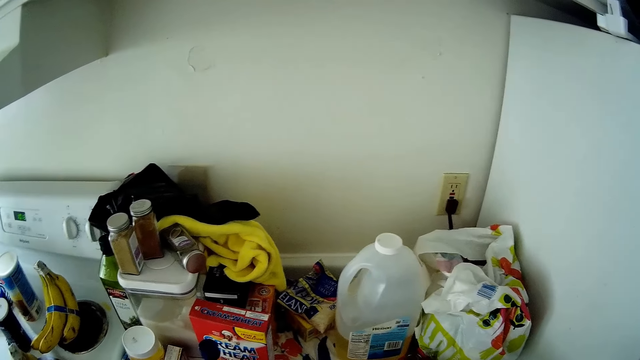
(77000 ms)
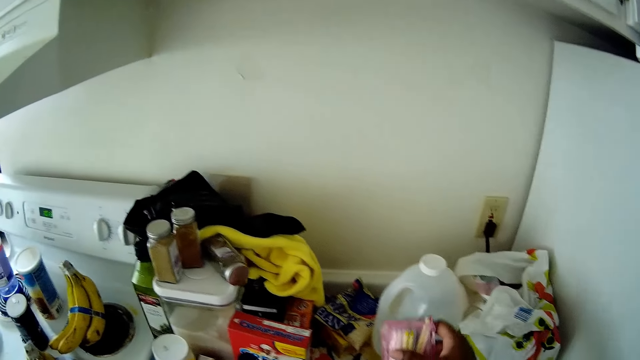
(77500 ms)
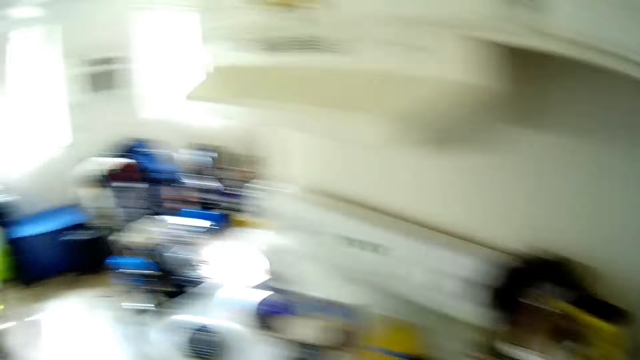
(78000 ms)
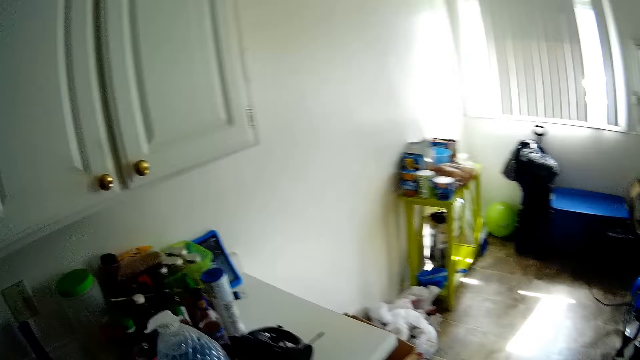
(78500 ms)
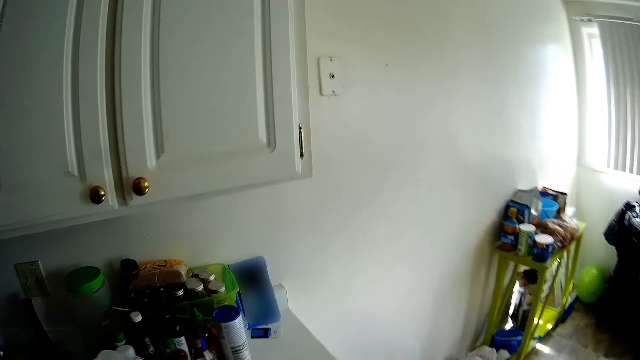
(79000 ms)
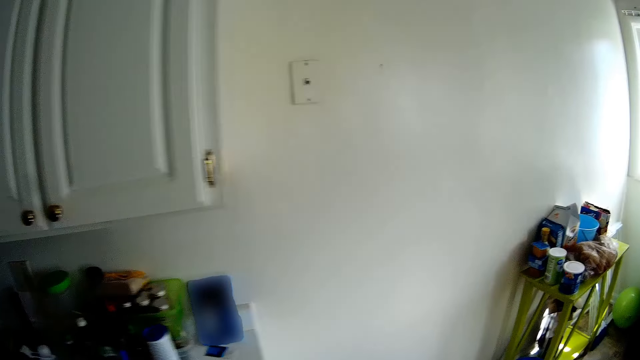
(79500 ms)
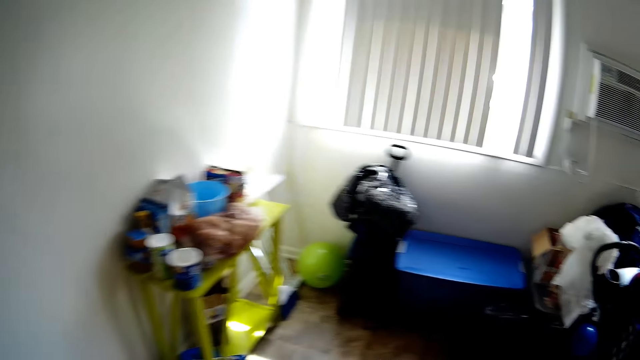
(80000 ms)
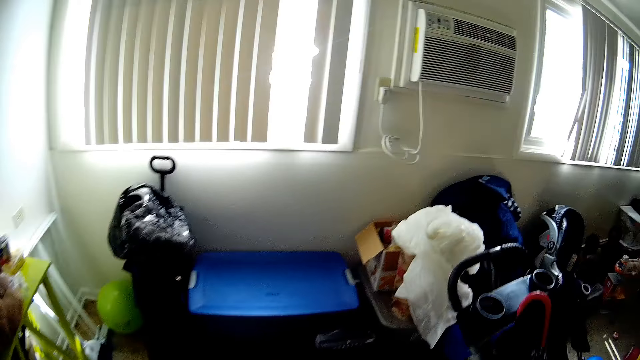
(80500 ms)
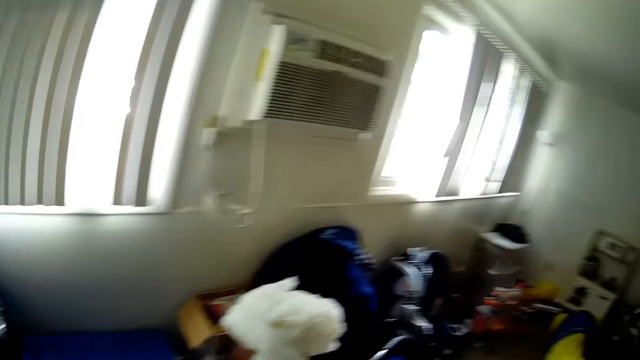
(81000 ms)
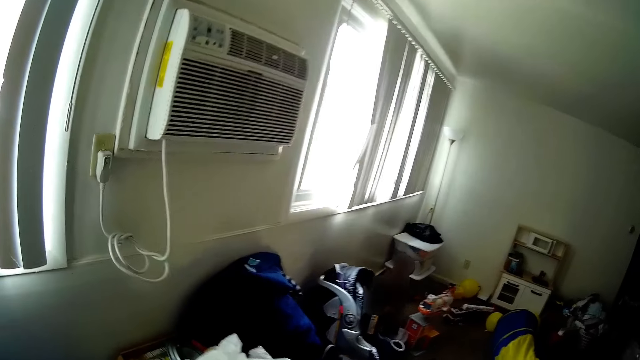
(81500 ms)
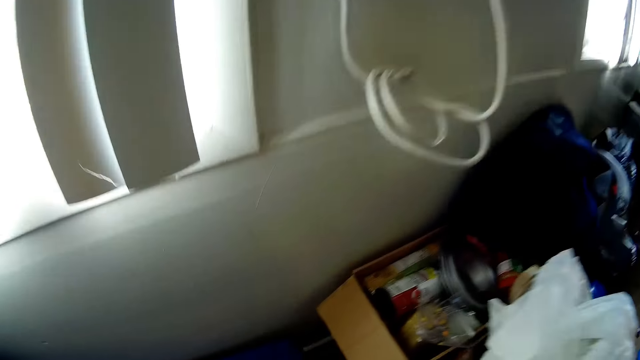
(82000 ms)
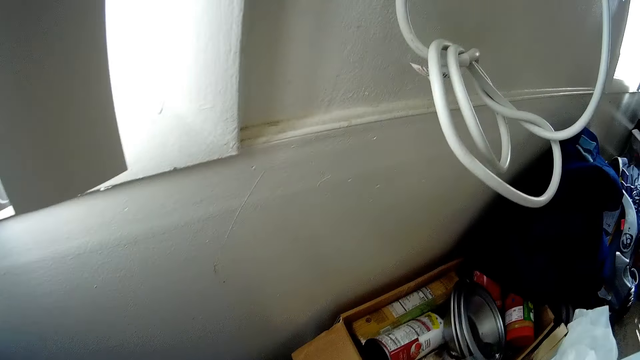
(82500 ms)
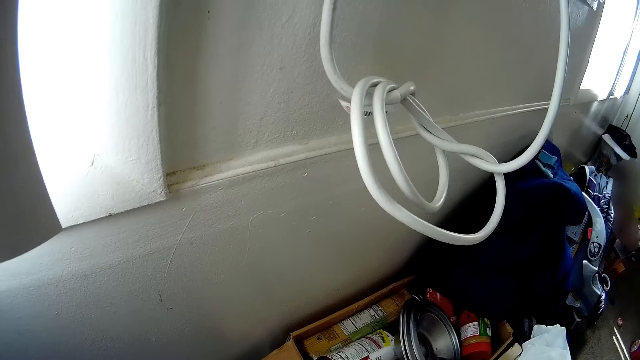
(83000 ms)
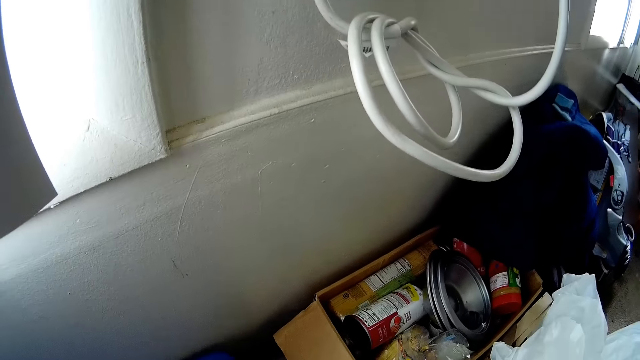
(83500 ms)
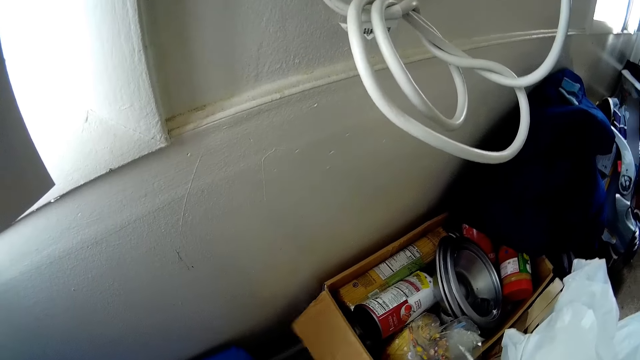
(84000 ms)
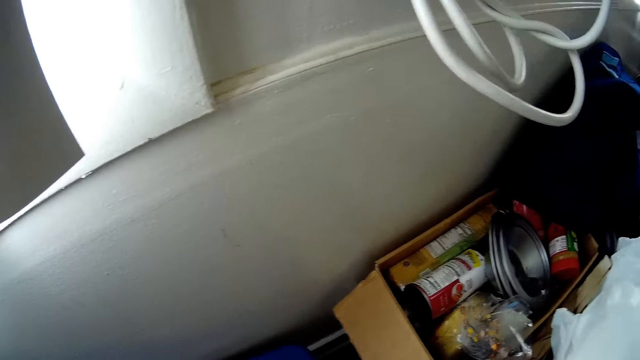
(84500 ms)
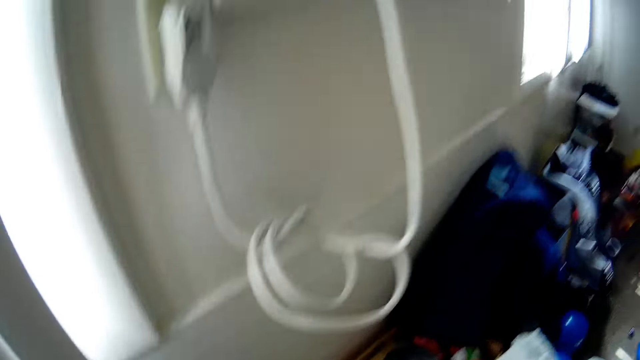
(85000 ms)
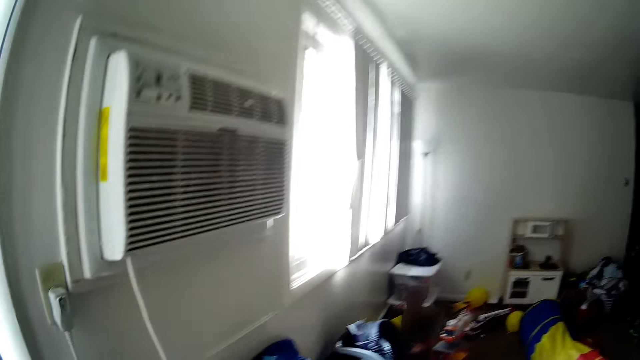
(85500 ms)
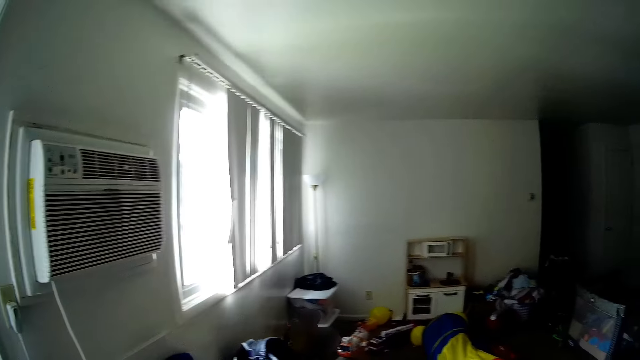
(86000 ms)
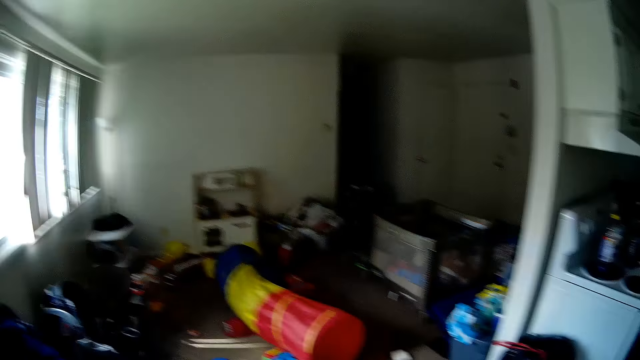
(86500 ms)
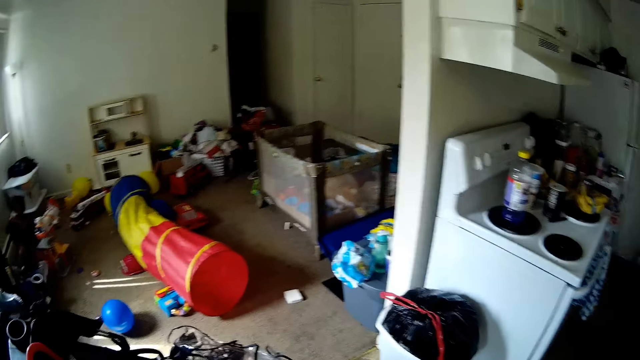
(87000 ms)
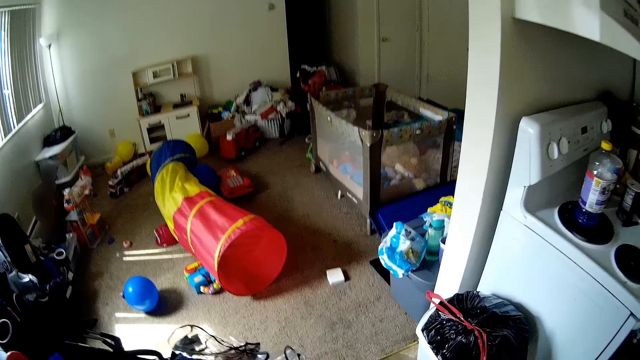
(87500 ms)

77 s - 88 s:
The camera wearer looks around. They walk around the house. They converse with a girl.

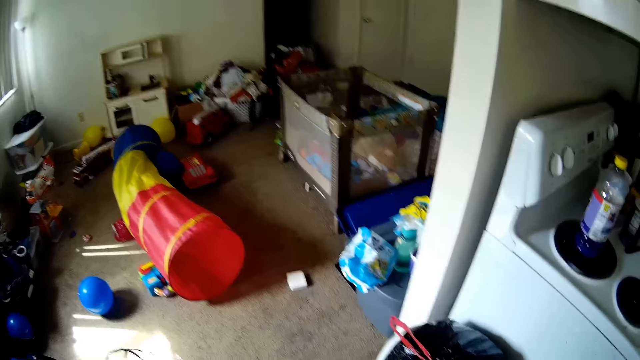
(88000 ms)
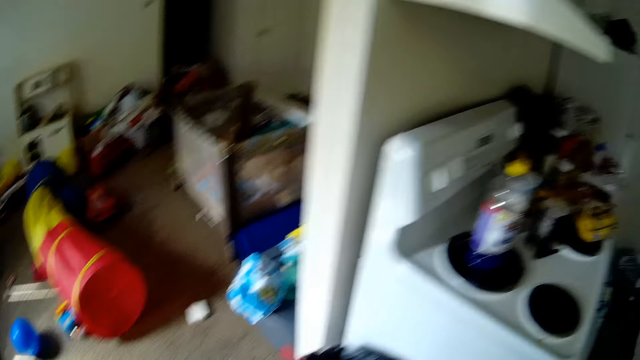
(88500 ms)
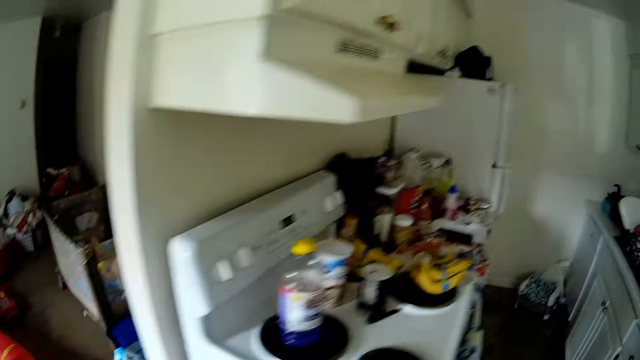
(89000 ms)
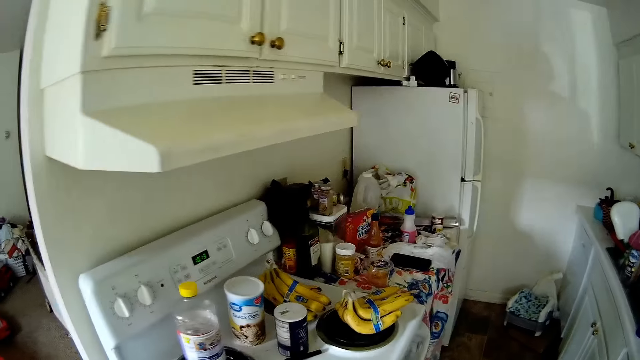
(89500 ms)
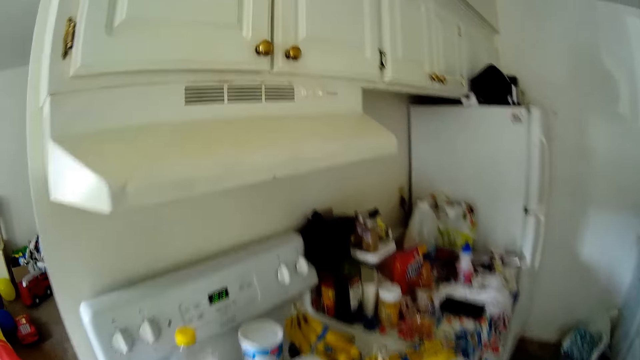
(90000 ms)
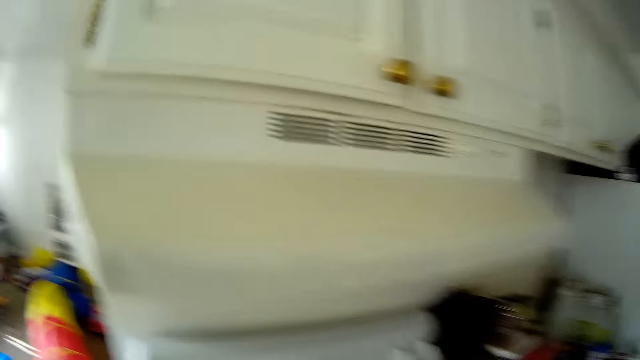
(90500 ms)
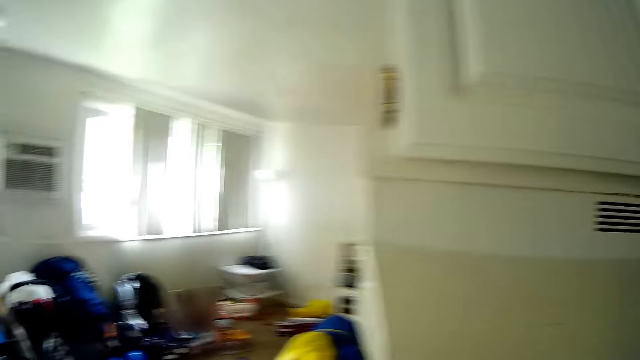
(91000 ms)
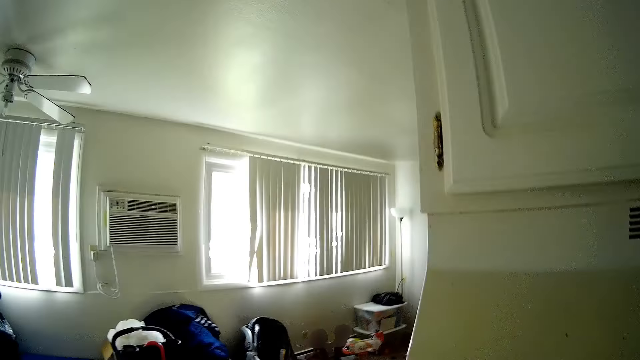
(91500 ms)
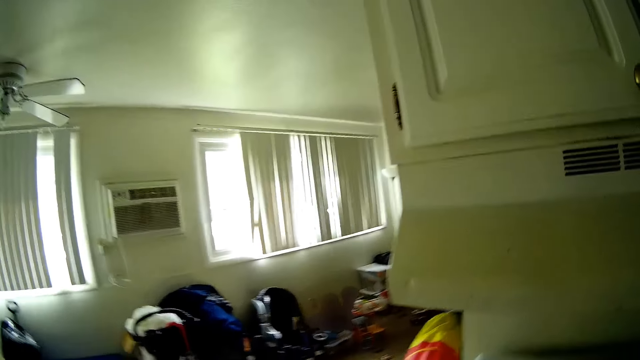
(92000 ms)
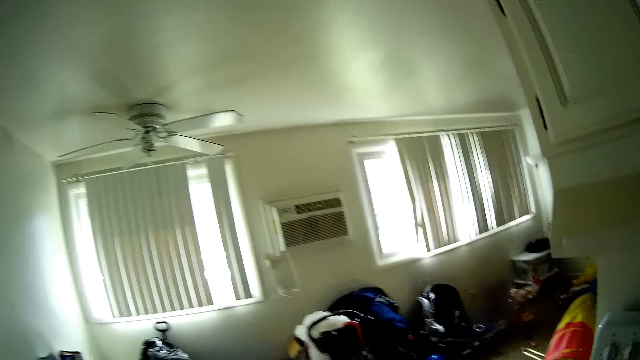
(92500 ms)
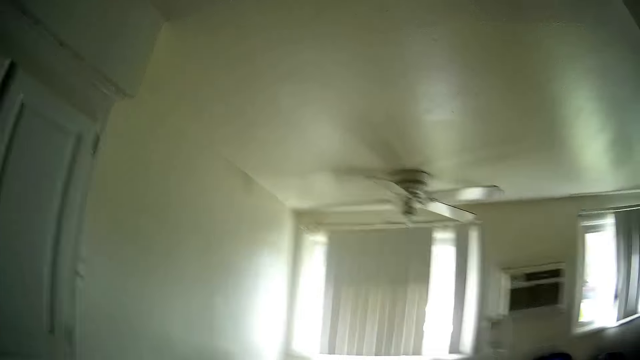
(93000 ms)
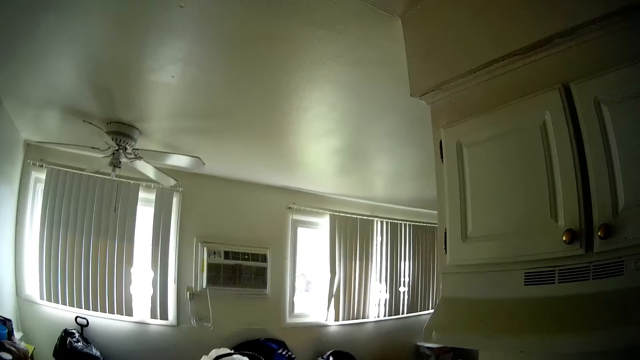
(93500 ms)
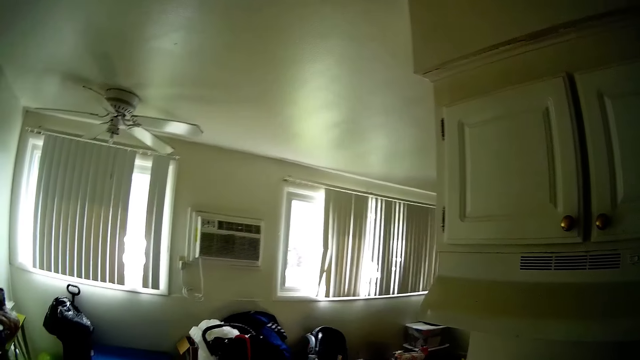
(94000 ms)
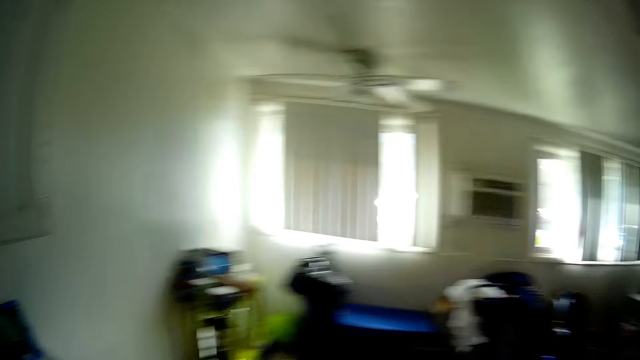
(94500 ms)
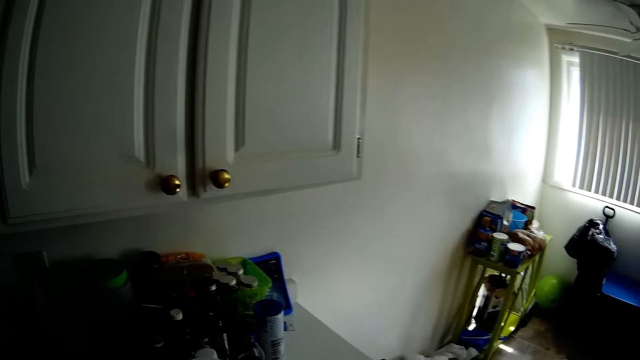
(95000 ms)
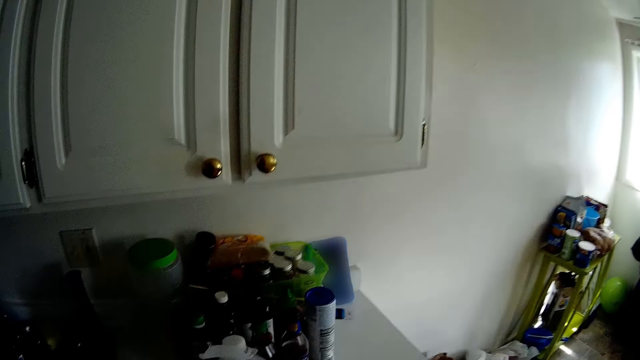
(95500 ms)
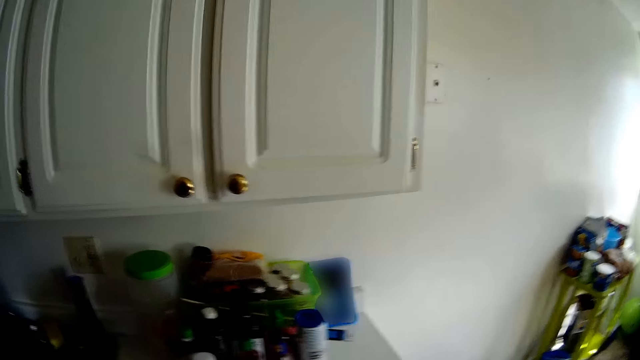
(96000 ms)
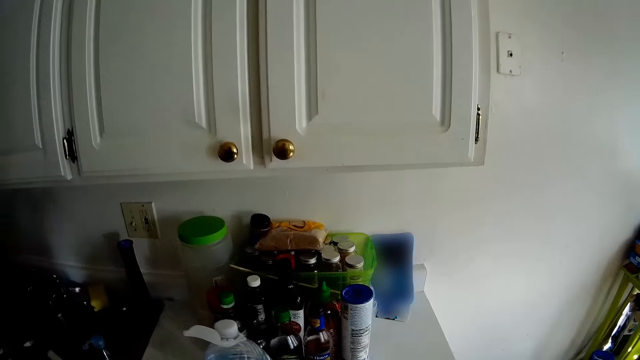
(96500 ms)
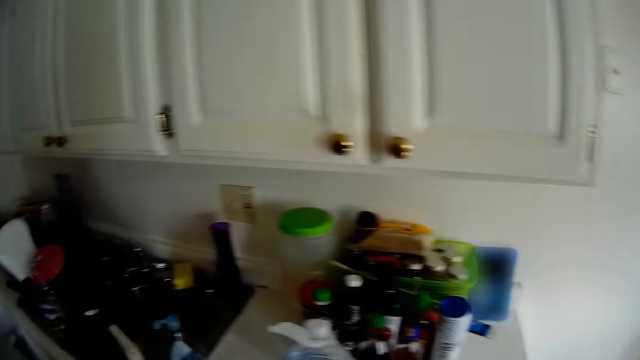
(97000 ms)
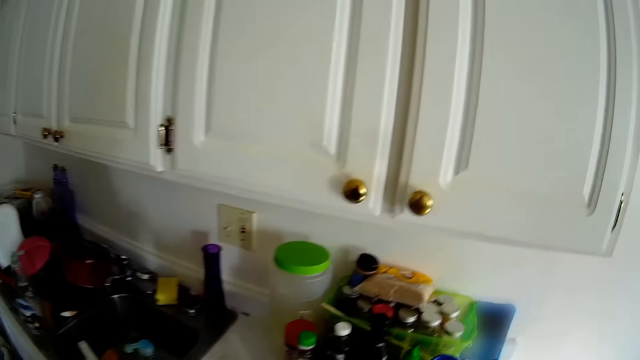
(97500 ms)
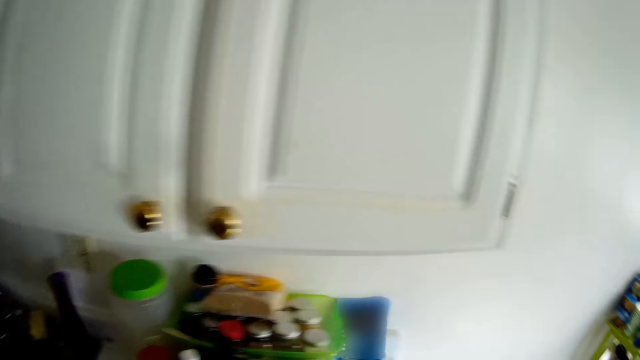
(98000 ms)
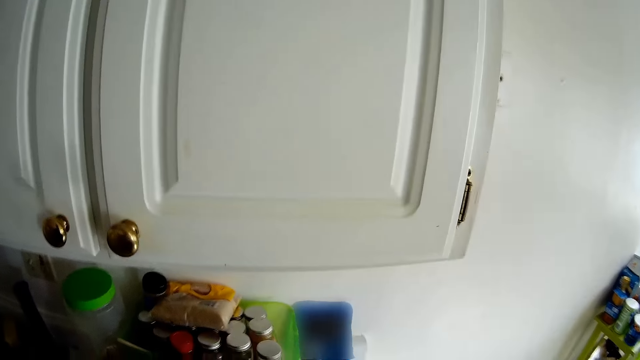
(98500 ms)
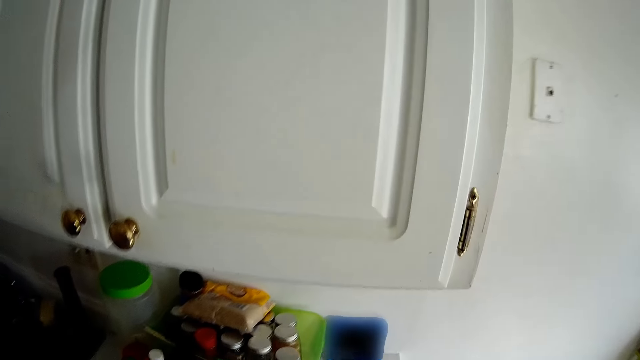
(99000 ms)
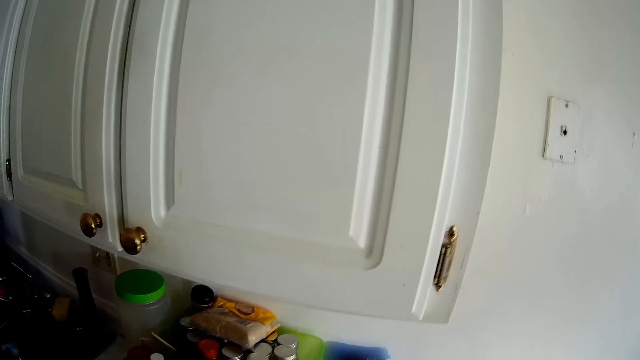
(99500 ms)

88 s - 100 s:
The camera wearer walks around the house.
